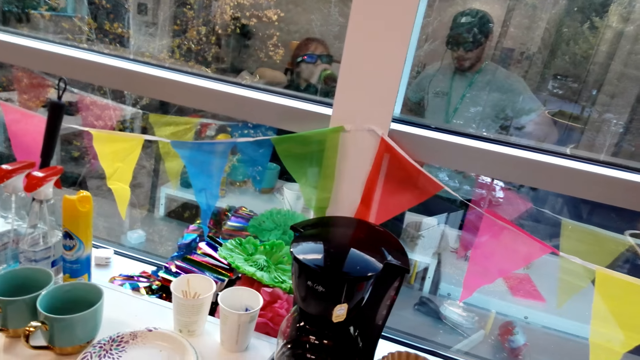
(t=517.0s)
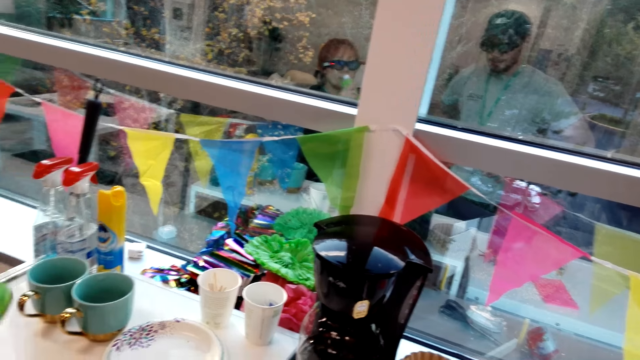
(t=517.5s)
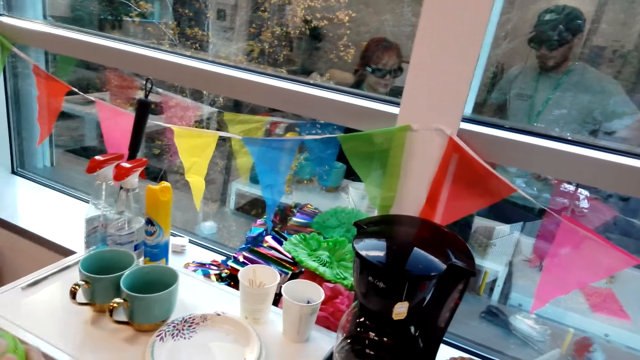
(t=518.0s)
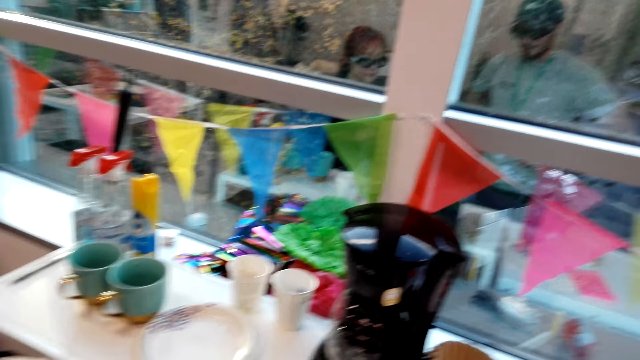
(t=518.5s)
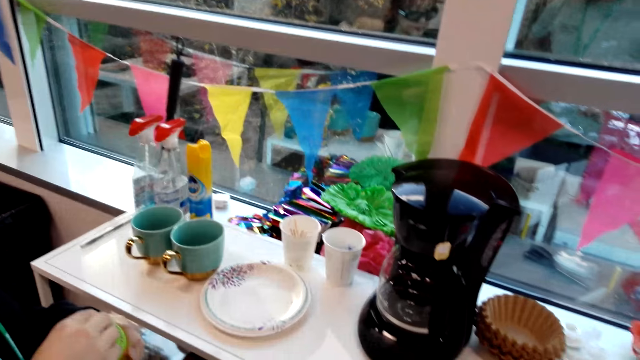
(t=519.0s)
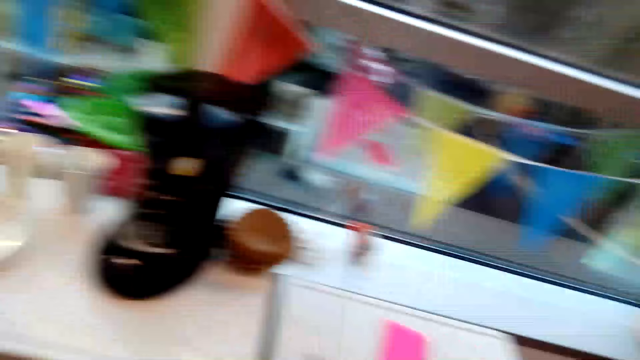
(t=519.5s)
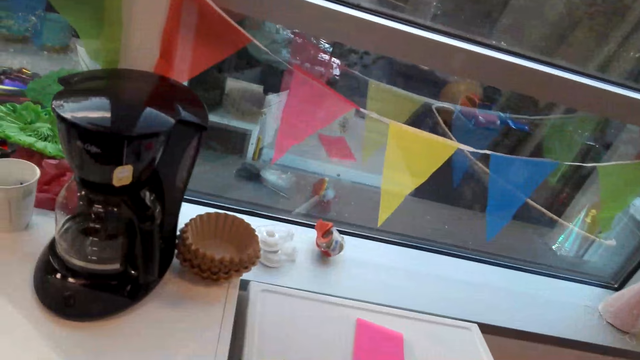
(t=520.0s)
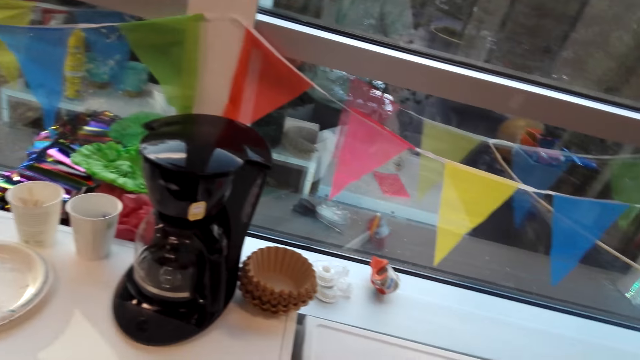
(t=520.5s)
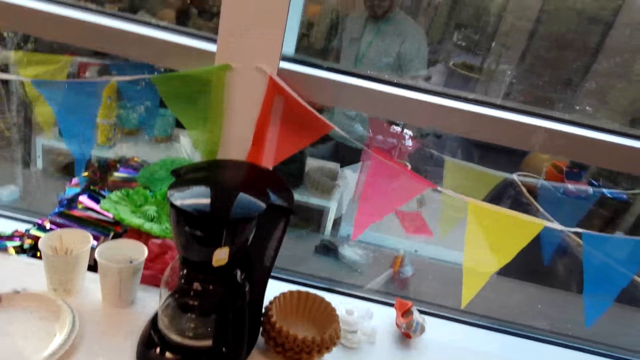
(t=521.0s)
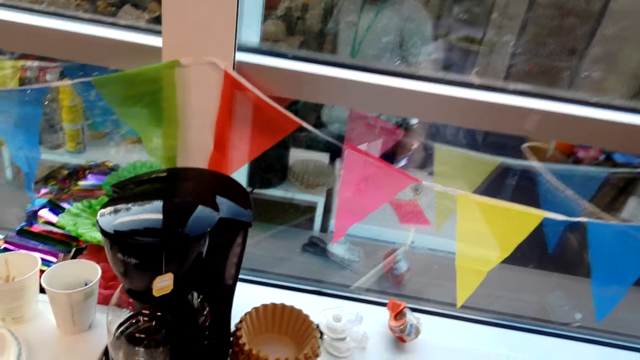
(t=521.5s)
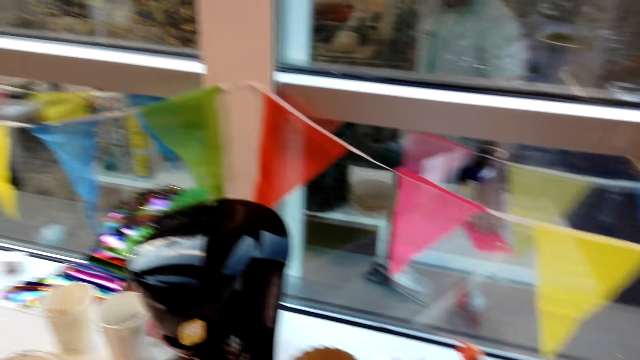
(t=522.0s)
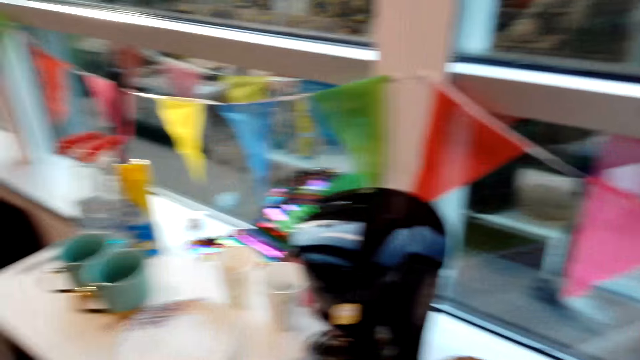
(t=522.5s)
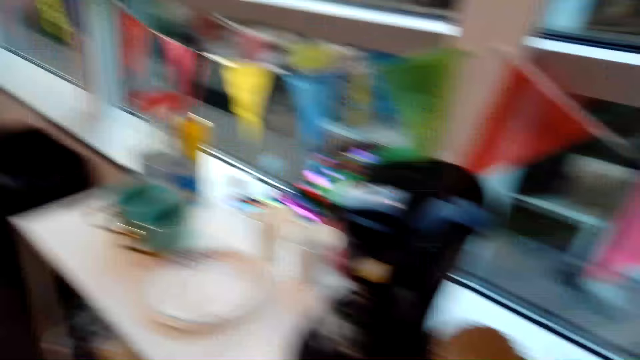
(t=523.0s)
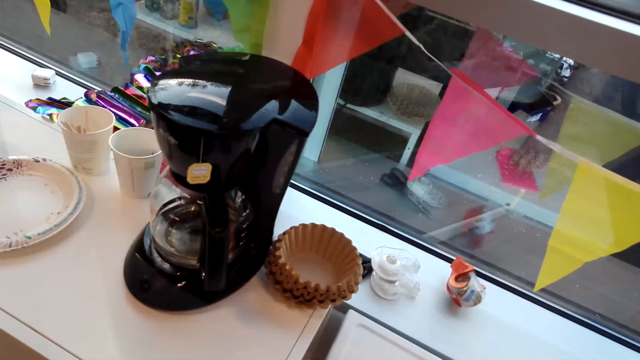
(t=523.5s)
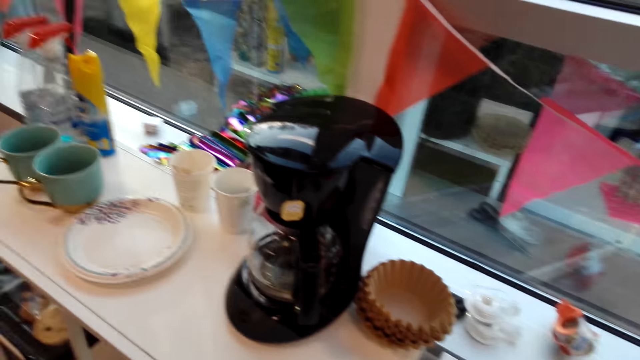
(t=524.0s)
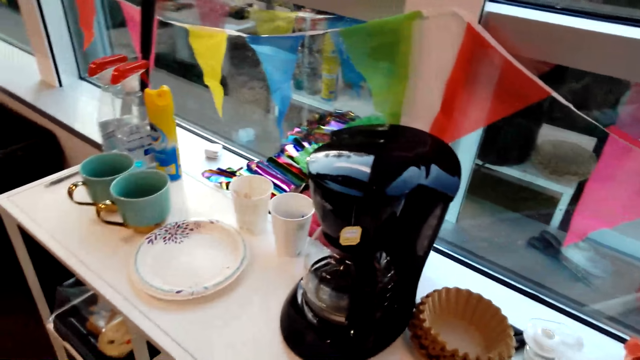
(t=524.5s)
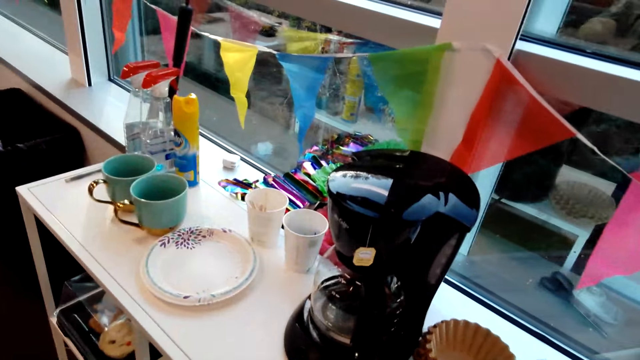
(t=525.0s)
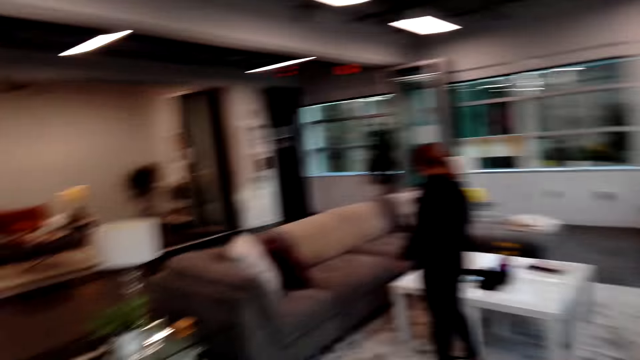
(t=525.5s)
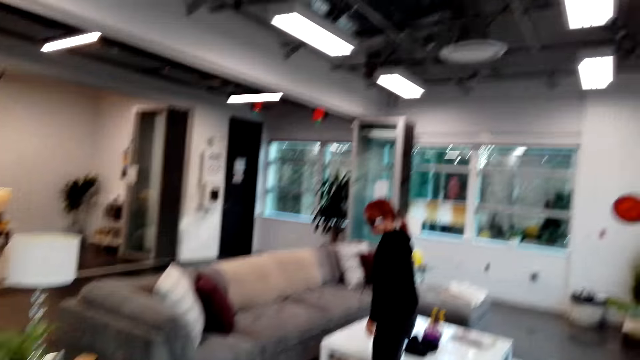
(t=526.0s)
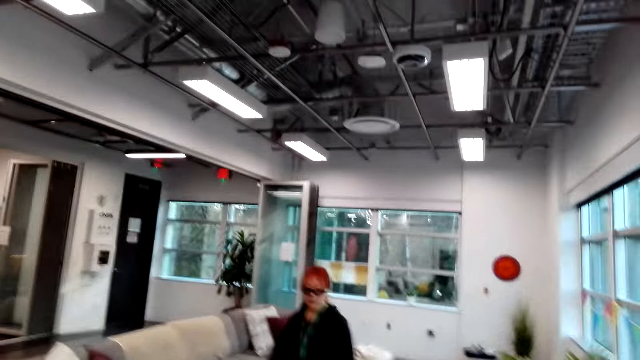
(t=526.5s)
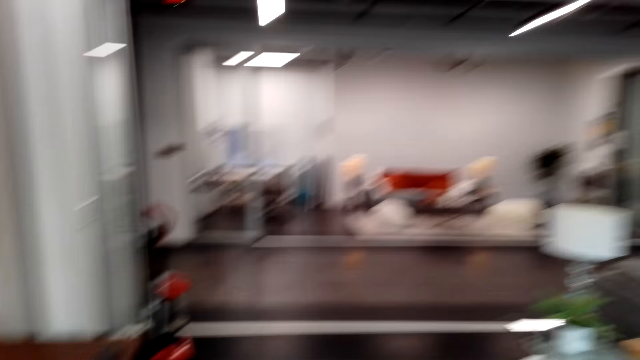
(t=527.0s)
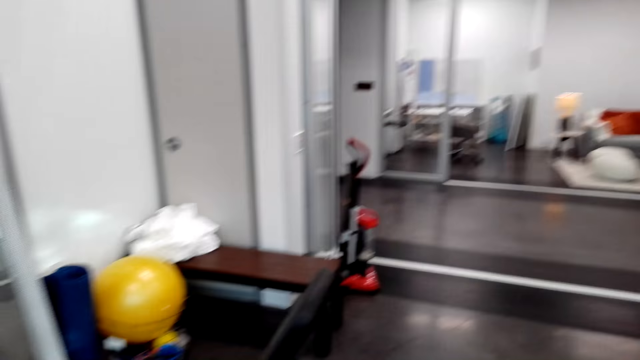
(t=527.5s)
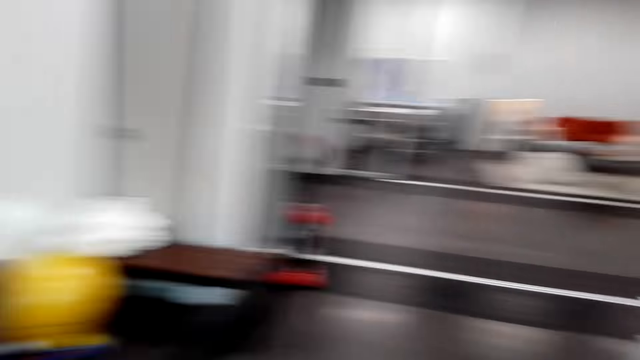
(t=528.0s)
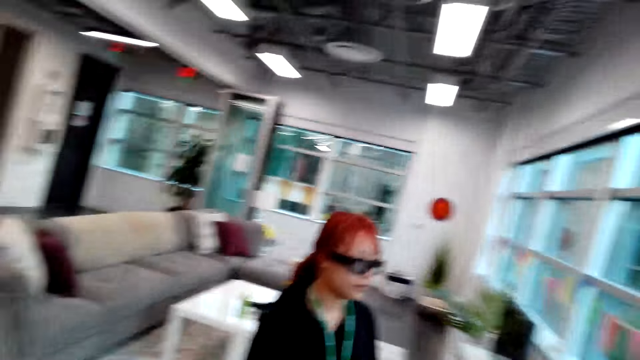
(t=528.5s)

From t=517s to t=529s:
The woman closes the bottle. The camera wearer talks to the woman. The woman cuts a tea bag with hands. The camera wearer looks around. The woman talks to the camera wearer. The camera wearer looks around. The woman drops the bottle and walks around. The camera wearer looks around.

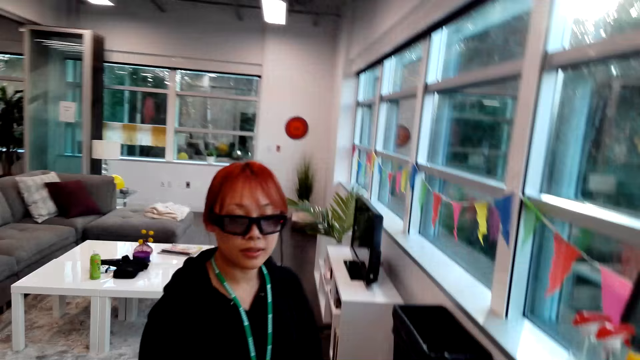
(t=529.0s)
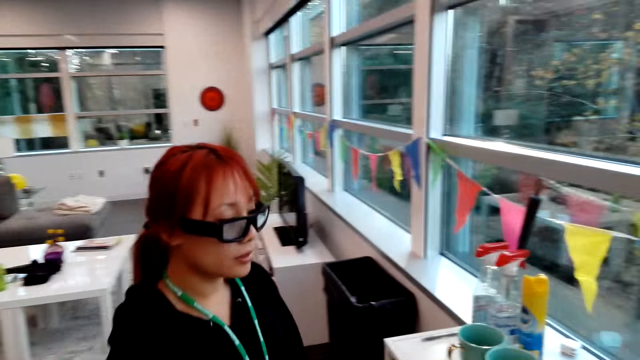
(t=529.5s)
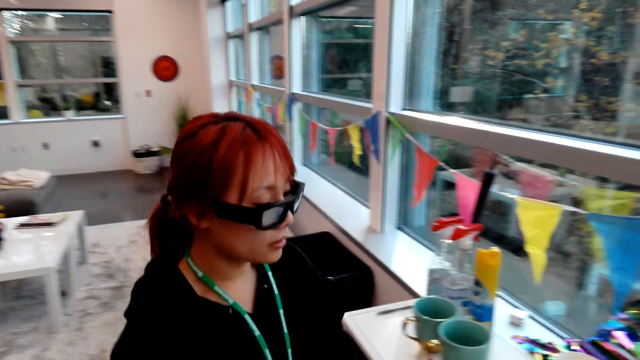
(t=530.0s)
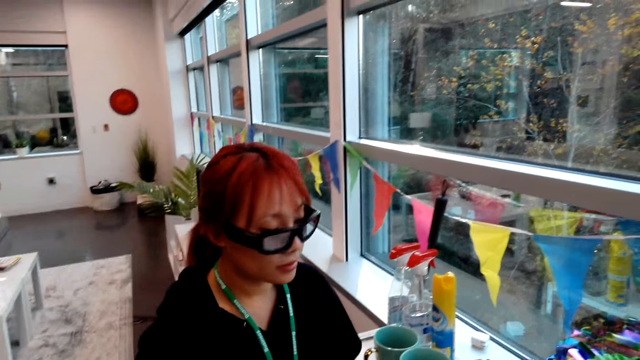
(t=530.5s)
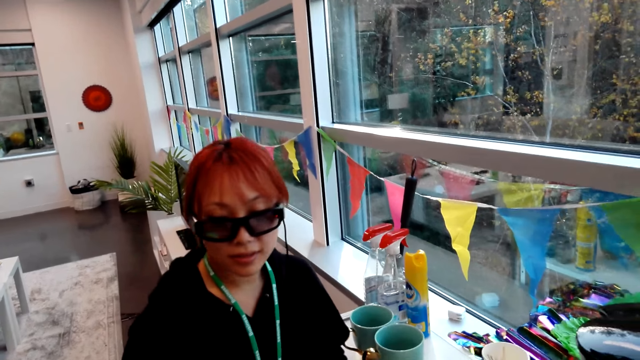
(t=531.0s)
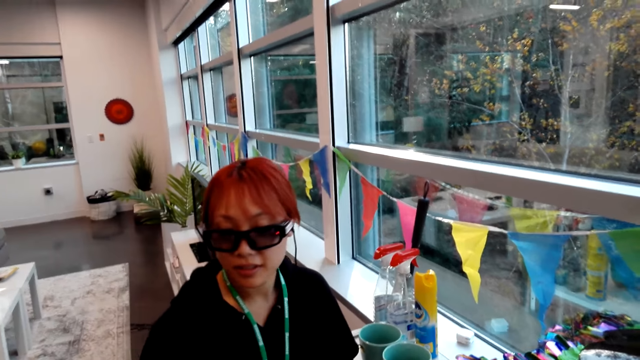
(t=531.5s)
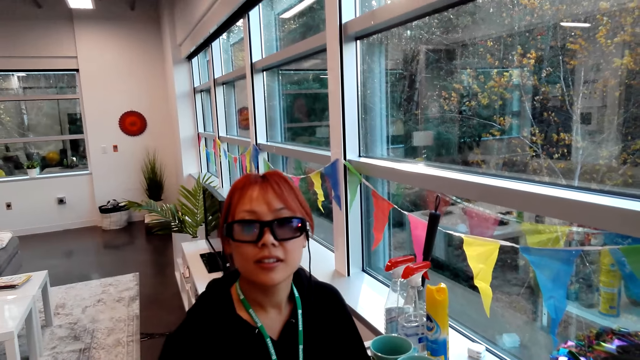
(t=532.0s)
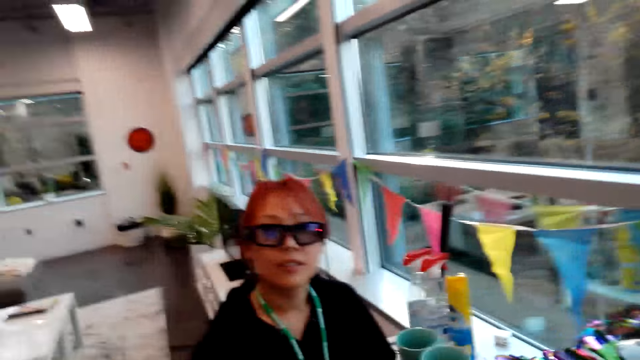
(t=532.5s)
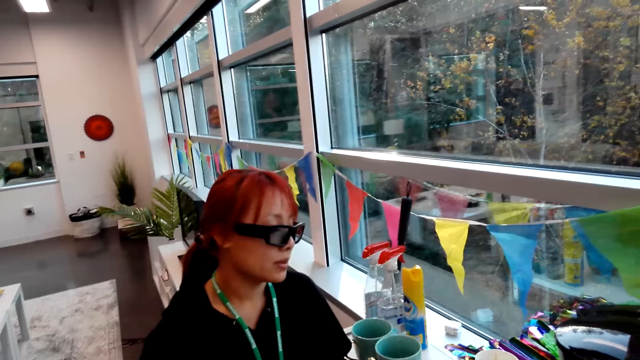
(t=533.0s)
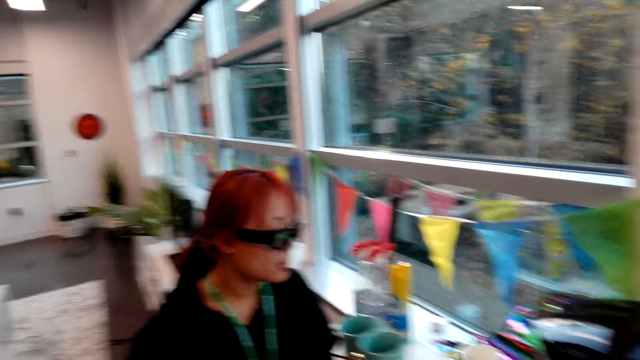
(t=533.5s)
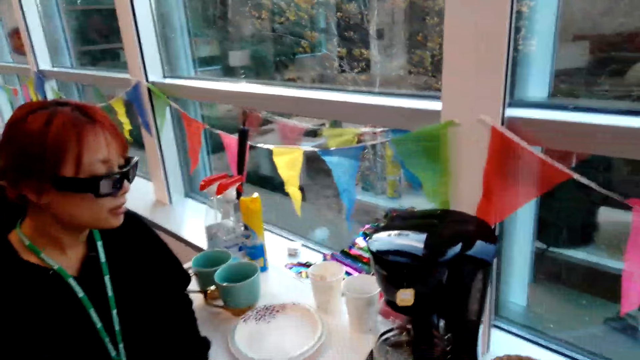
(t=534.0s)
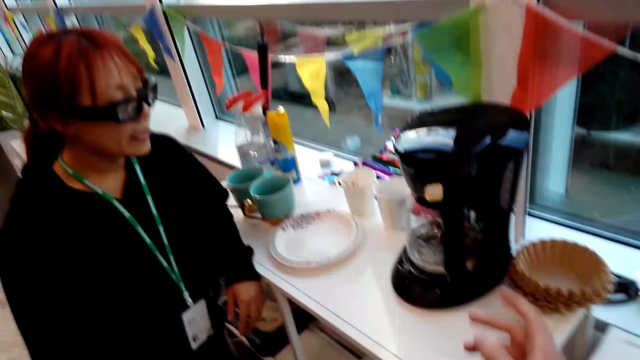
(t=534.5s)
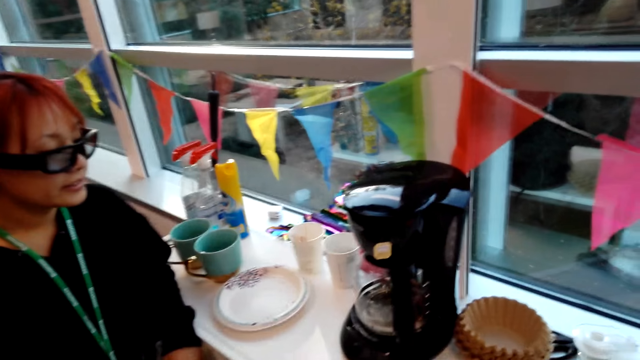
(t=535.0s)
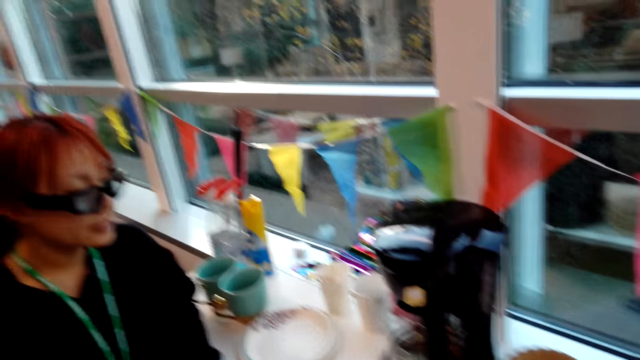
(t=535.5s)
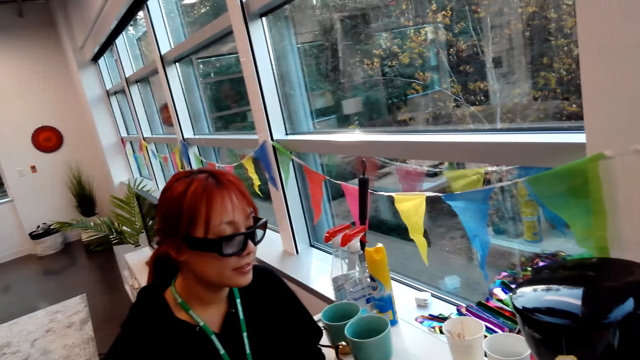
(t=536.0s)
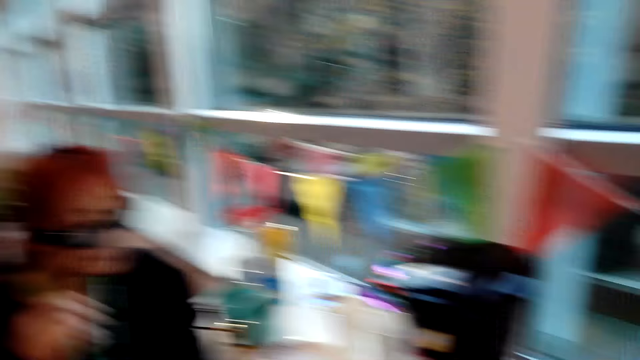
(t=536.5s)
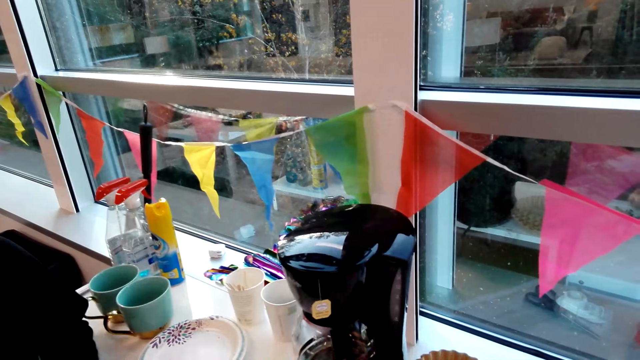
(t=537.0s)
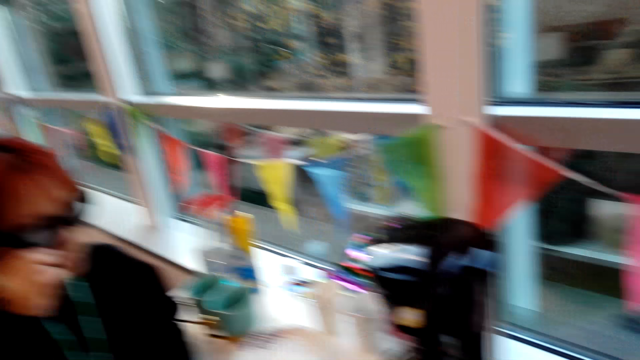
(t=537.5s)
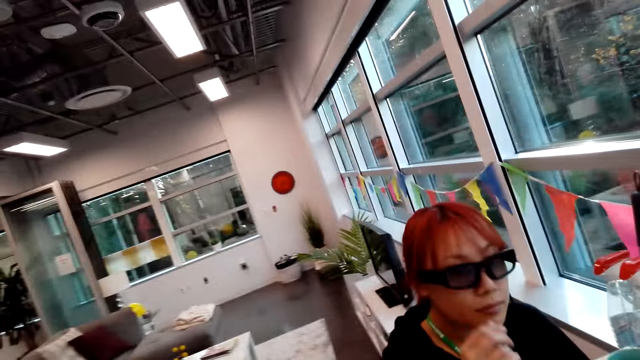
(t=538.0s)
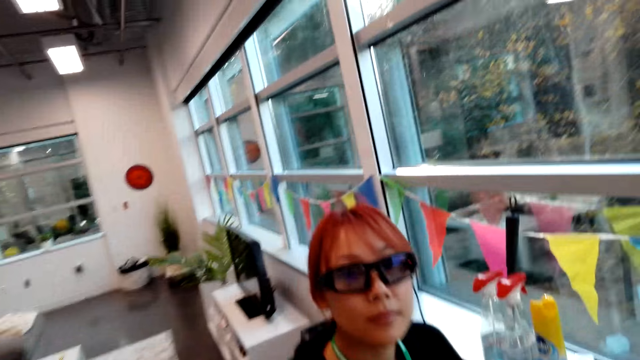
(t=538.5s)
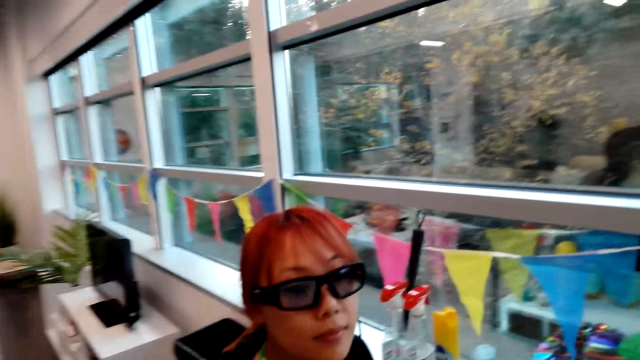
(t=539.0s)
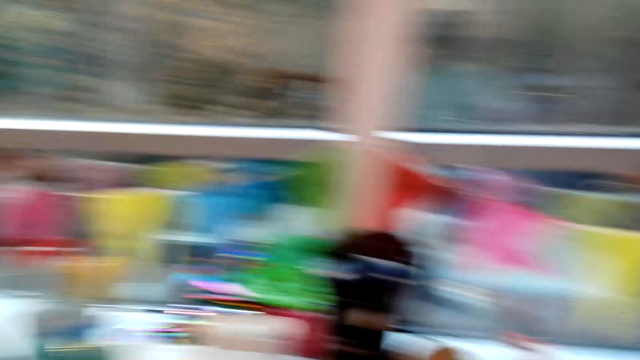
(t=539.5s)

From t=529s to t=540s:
The camera wearer talks to the woman. The woman walks around and replies to the camera wearer. The camera wearer talks to the woman and shakes their head.
